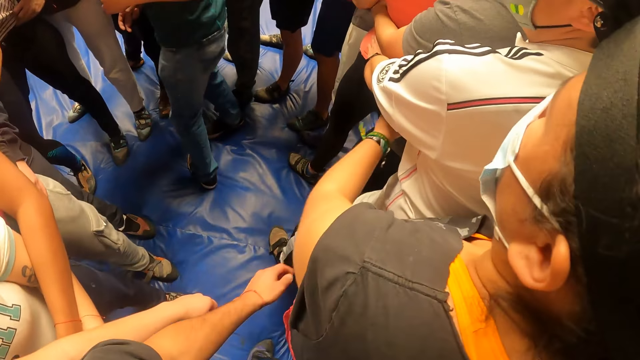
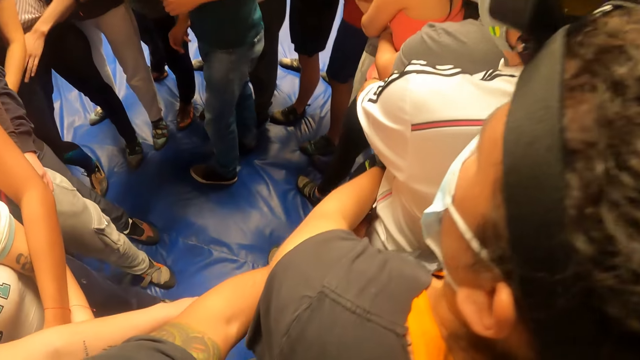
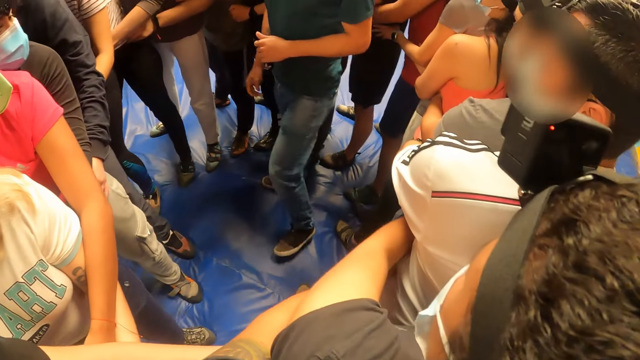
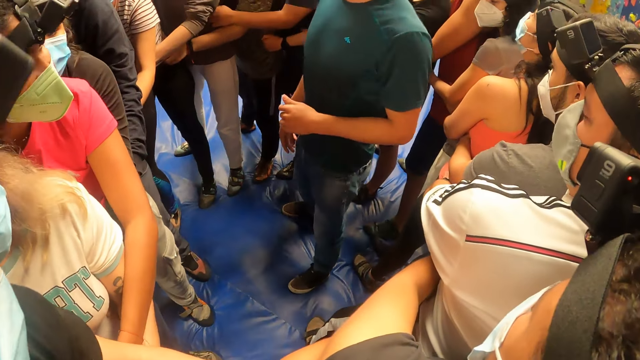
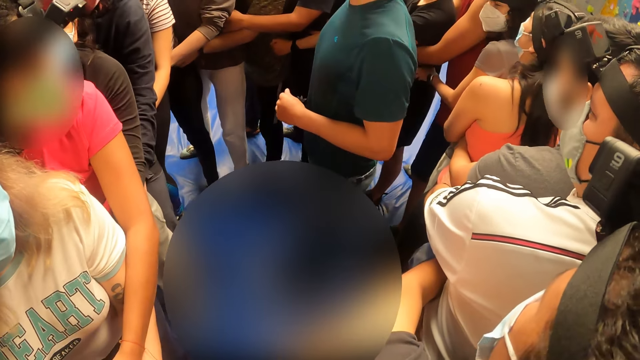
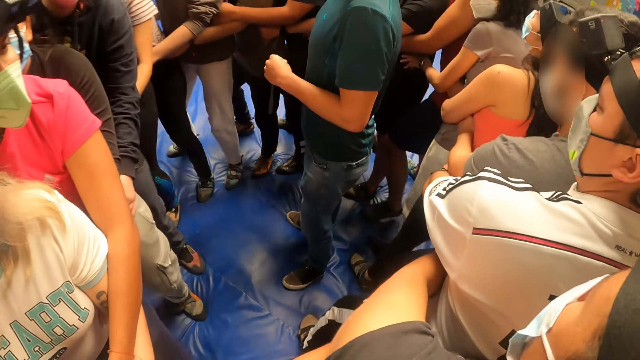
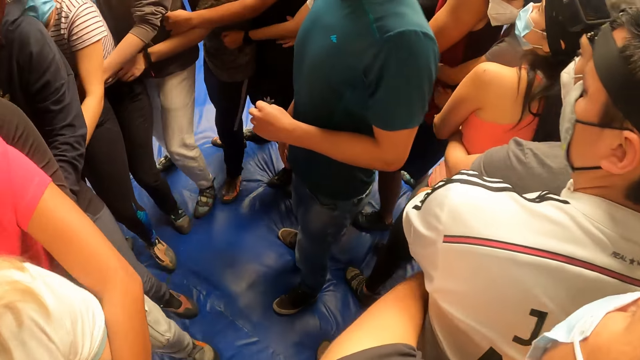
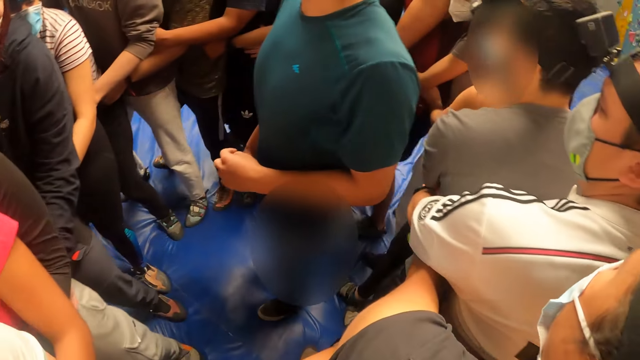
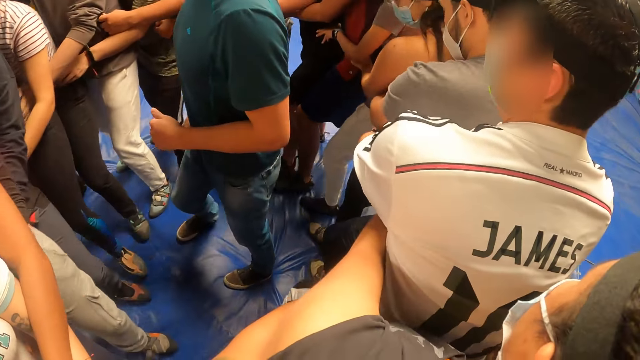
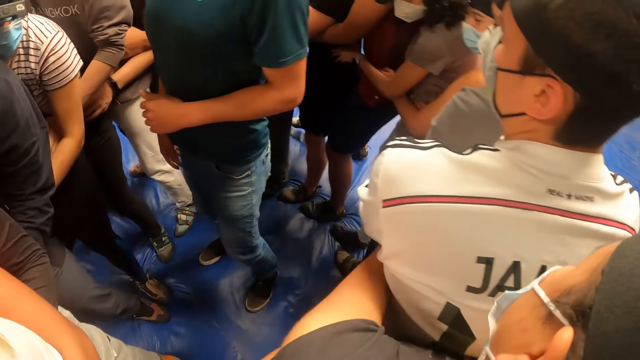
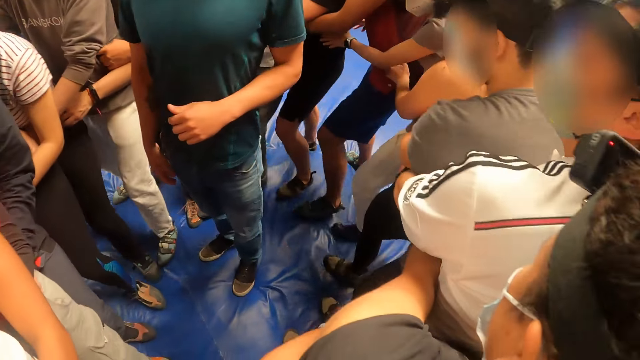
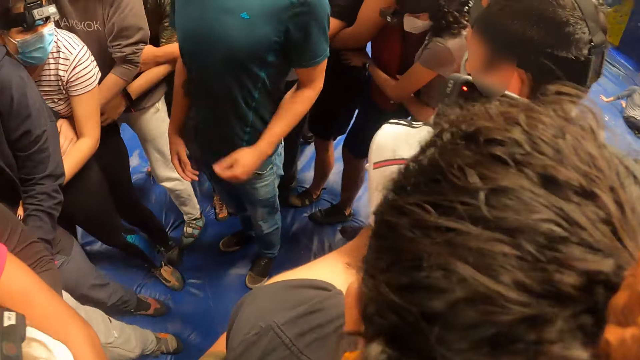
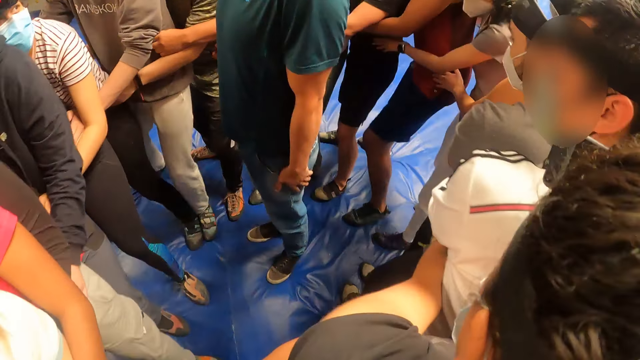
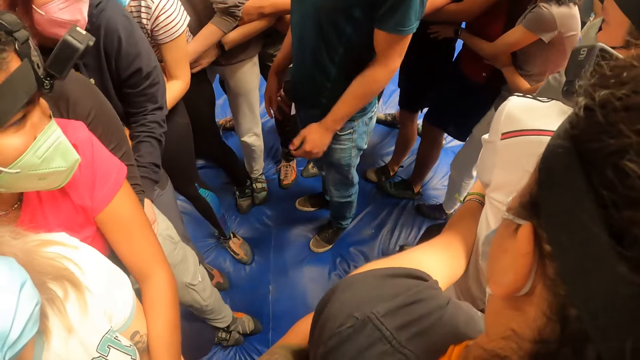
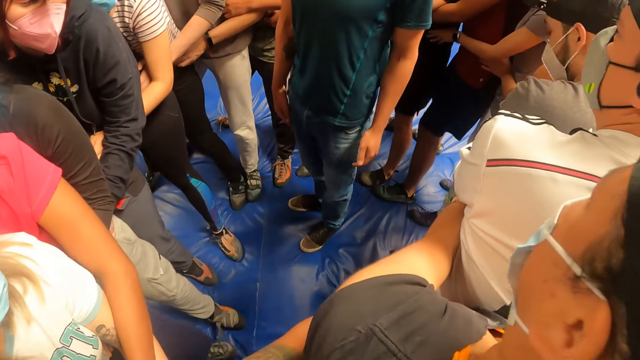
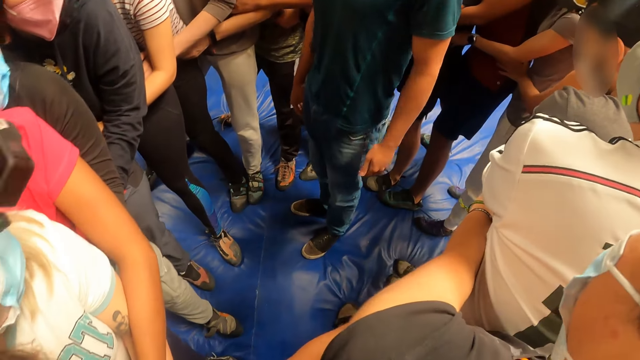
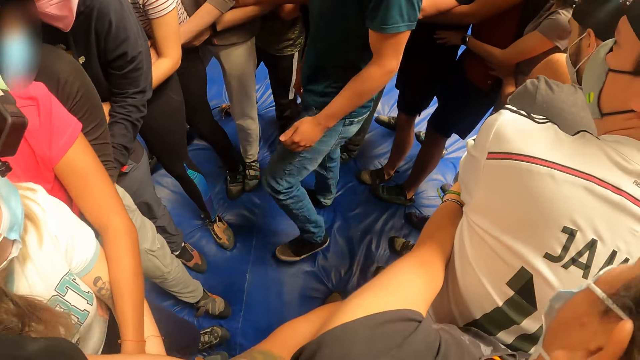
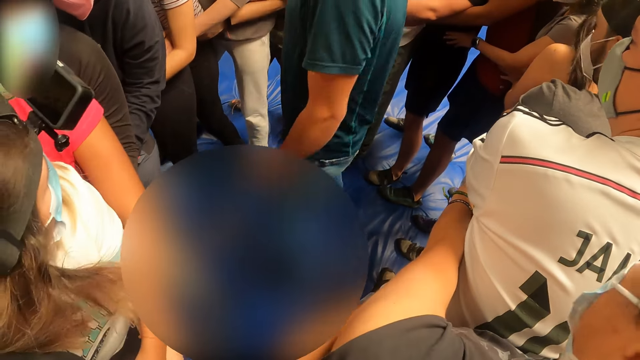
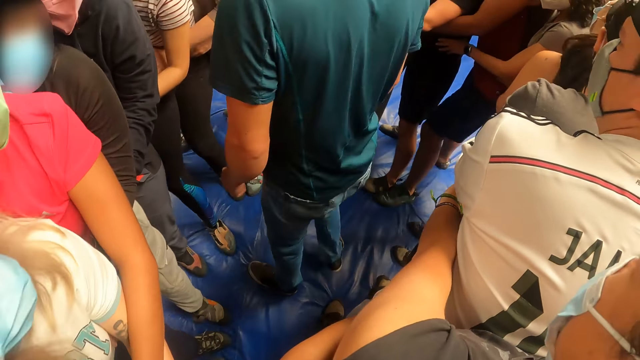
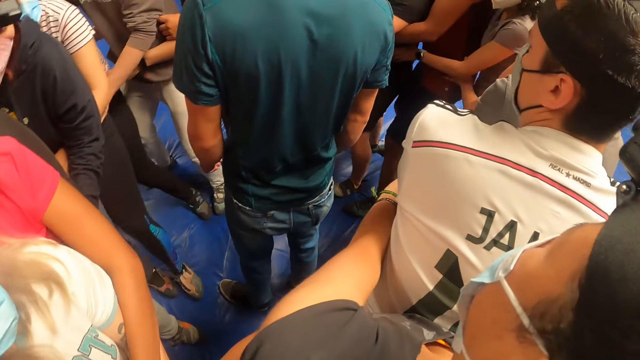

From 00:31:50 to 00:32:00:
A man interacts with the team. The camera wearer walks around the playground with the team. They exercise with a group of people on a crash mat in a wall climbing centre. The man looks at the team and interacts with the team.

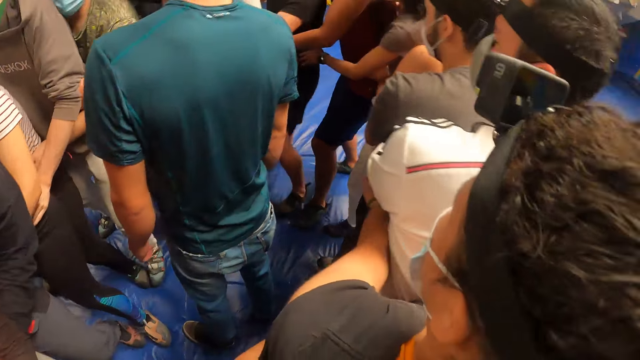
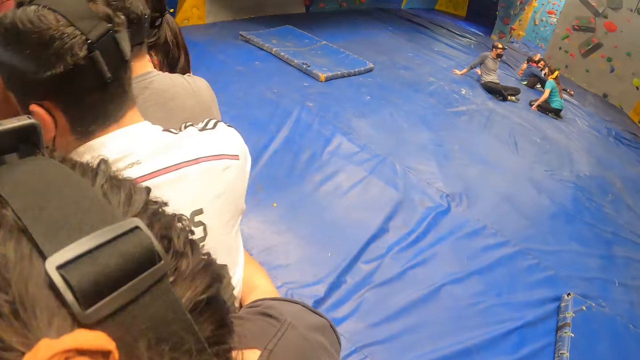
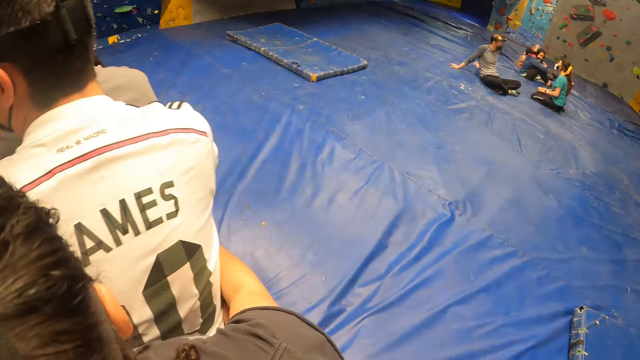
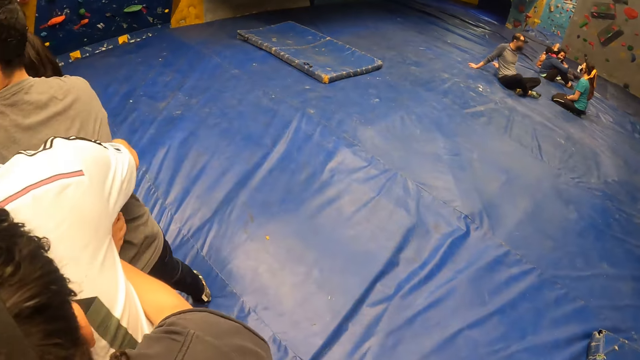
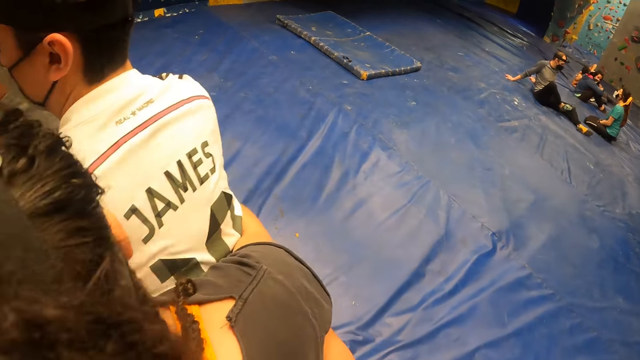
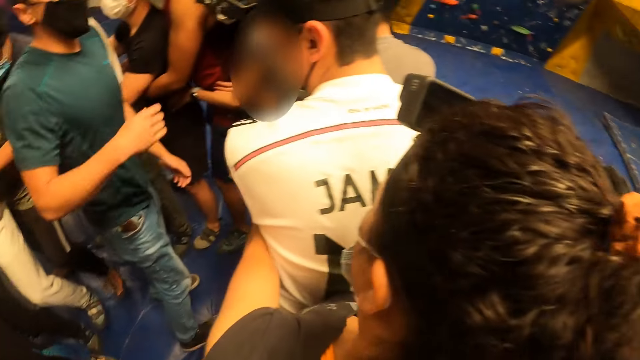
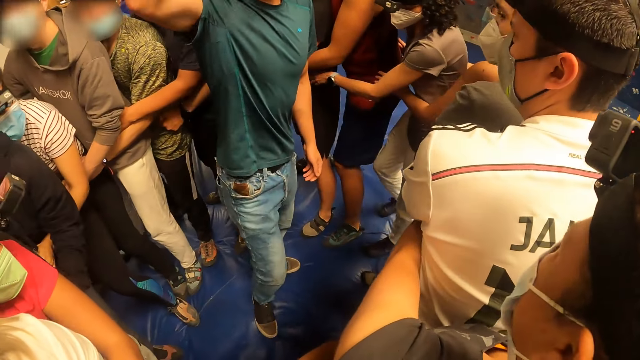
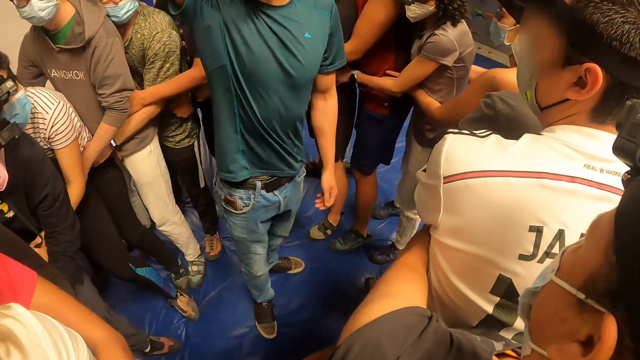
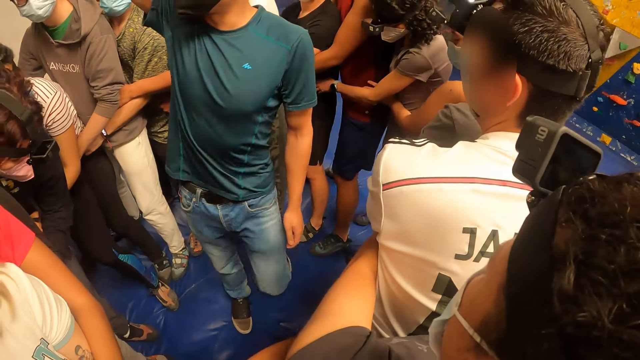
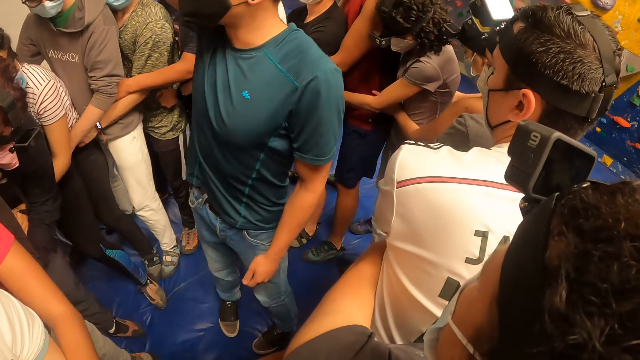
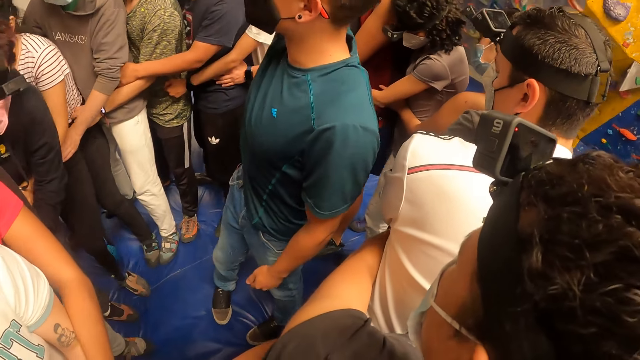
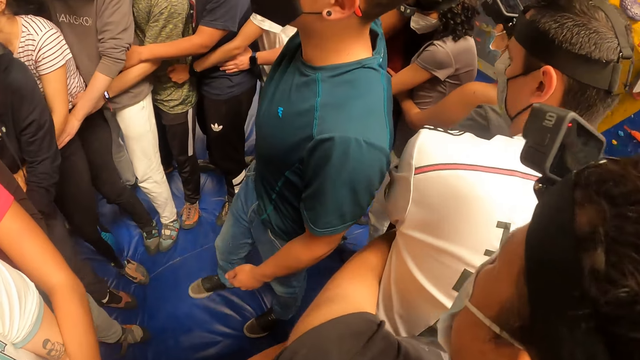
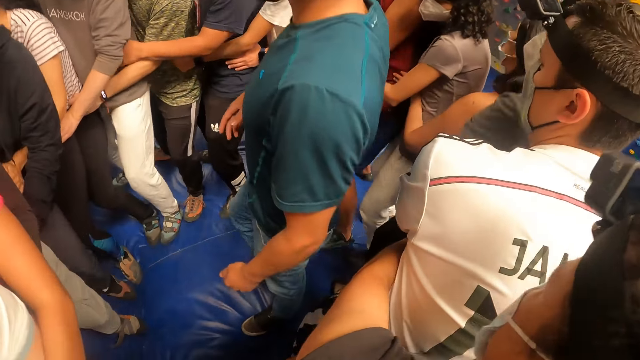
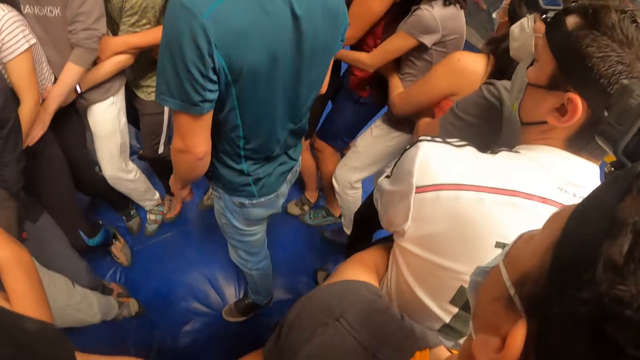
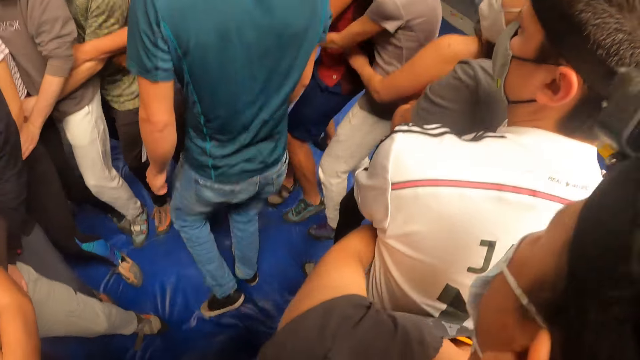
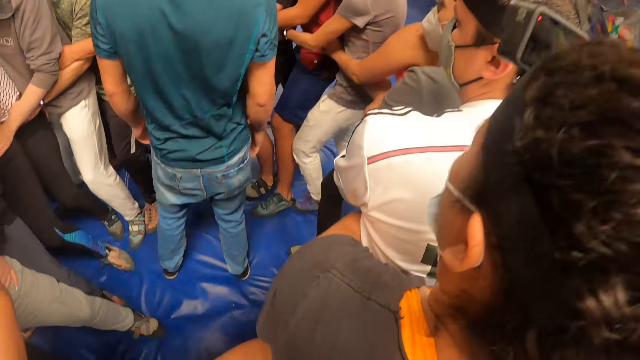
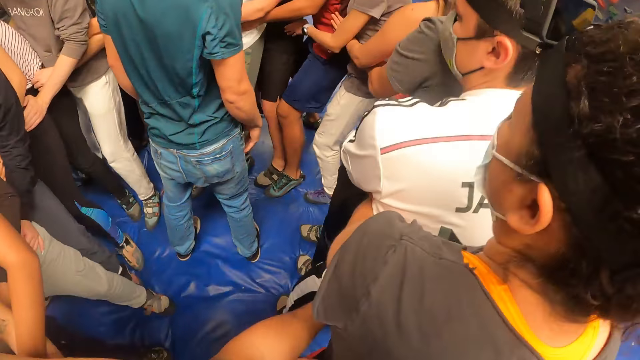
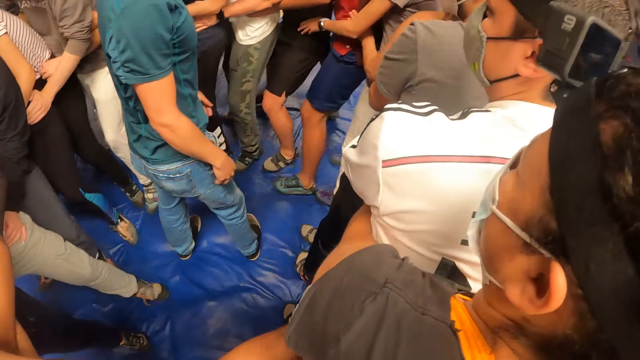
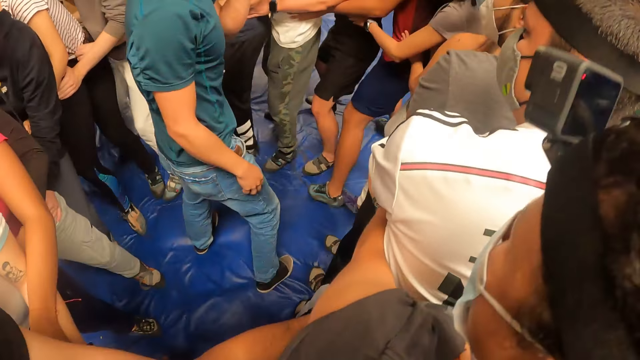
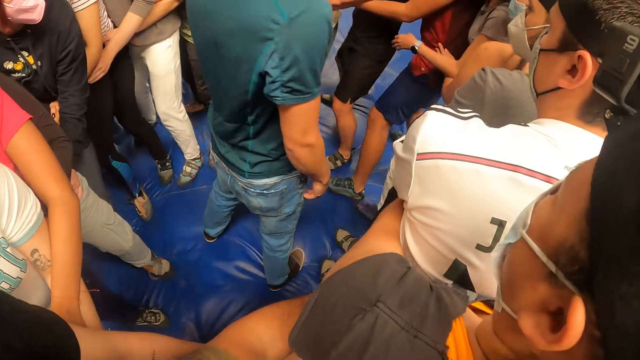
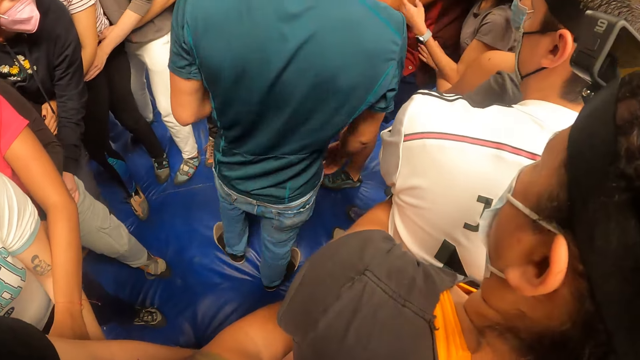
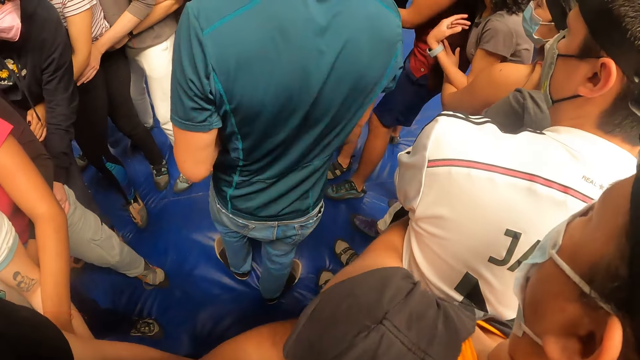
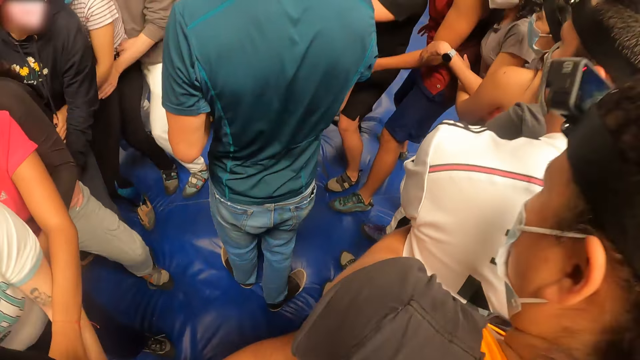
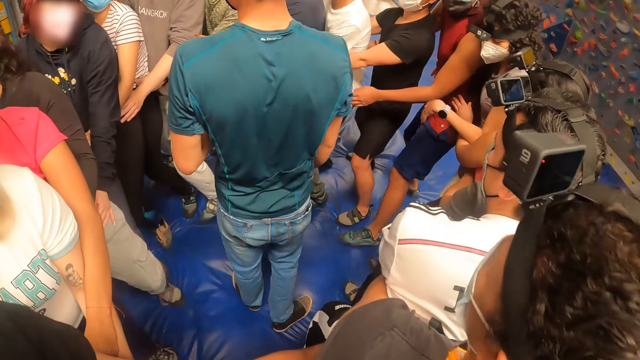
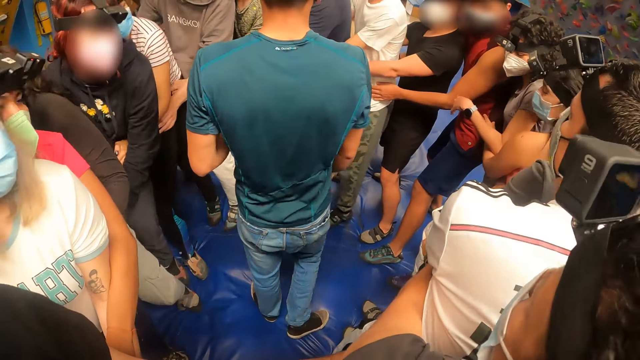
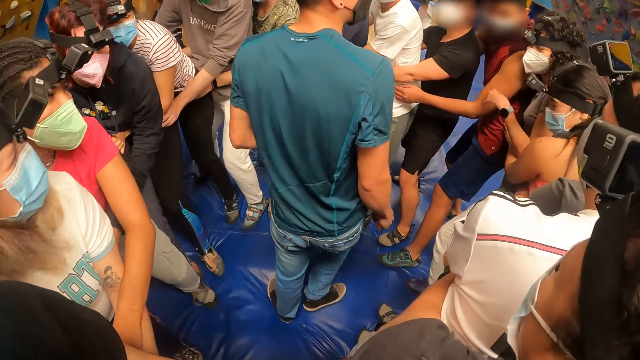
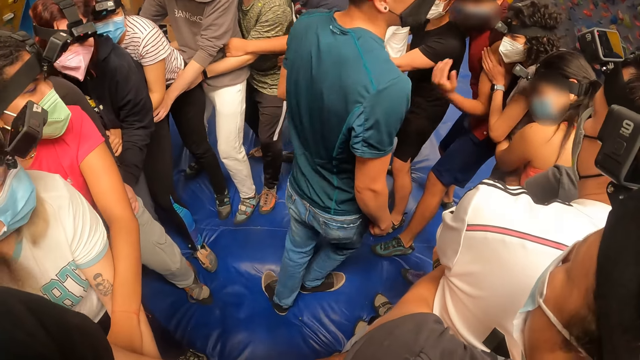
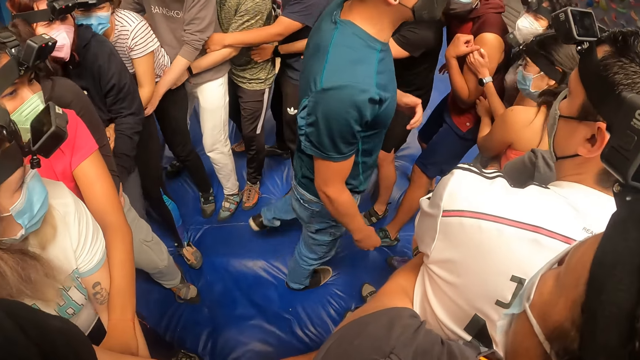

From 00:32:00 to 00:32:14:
The camera wearer looks around the playground and walks together with the team. A man converses with the team. The camera wearer looks at the man. They jump. Men jump. The camera wearer looks at the man. The man jumps and converses with the team.
